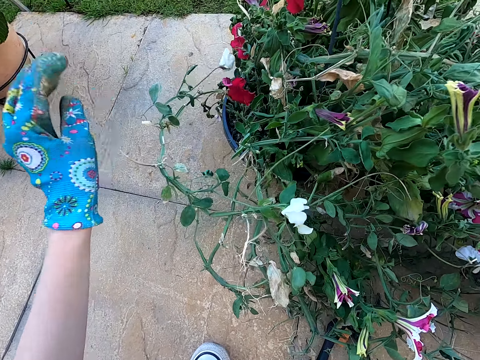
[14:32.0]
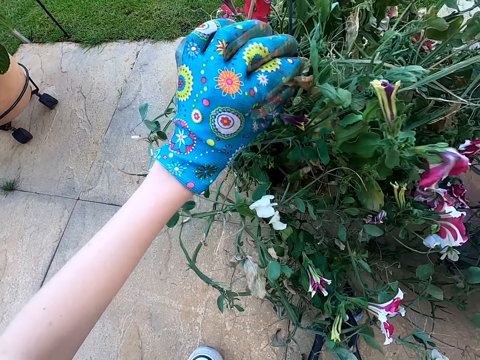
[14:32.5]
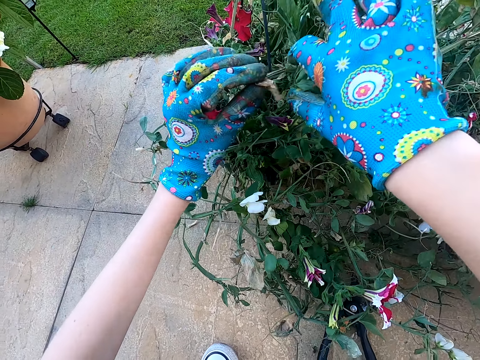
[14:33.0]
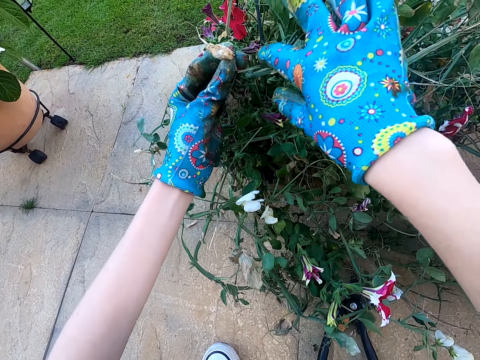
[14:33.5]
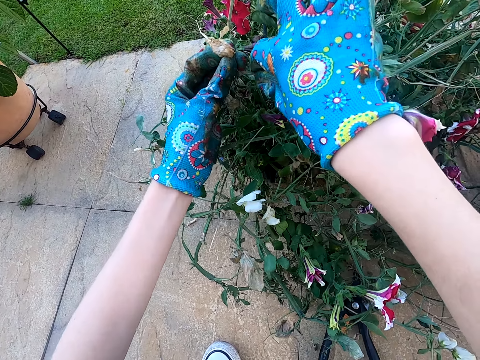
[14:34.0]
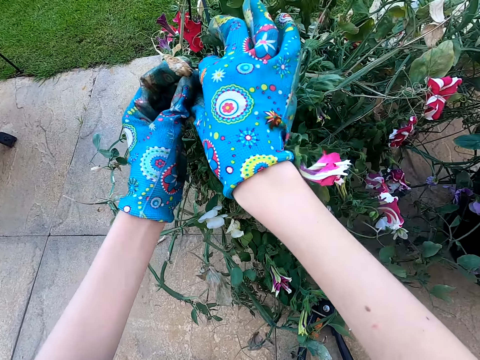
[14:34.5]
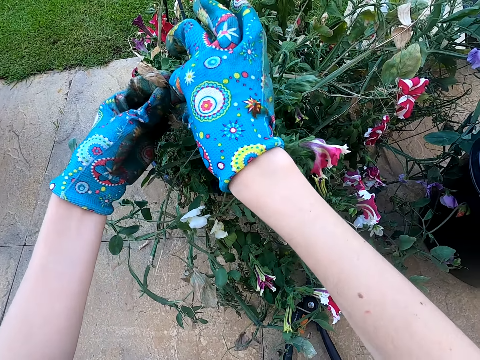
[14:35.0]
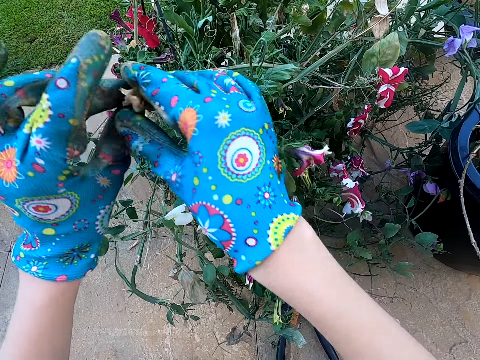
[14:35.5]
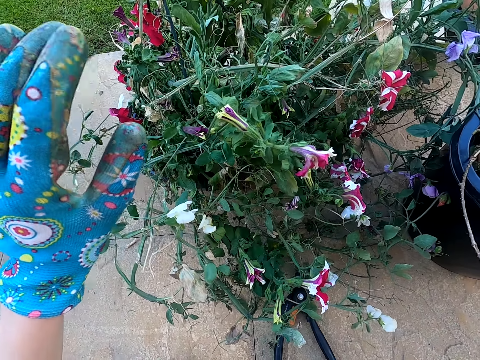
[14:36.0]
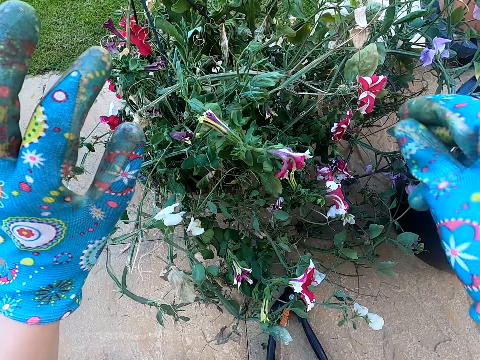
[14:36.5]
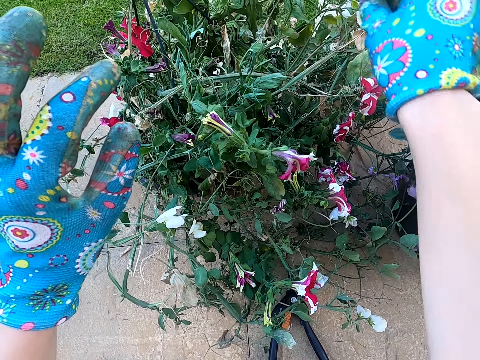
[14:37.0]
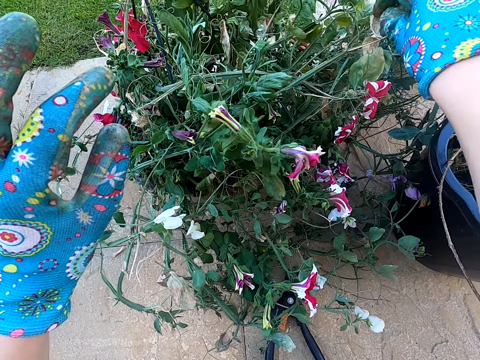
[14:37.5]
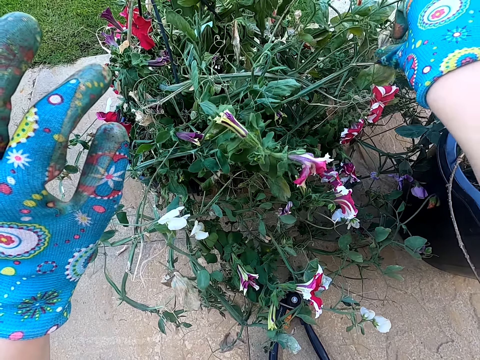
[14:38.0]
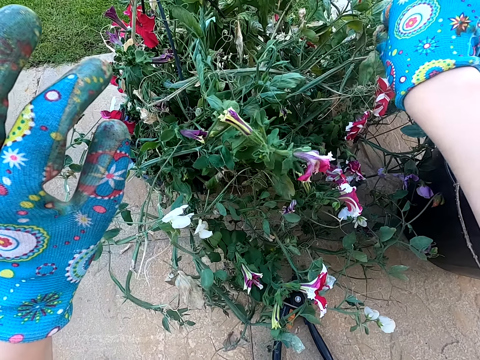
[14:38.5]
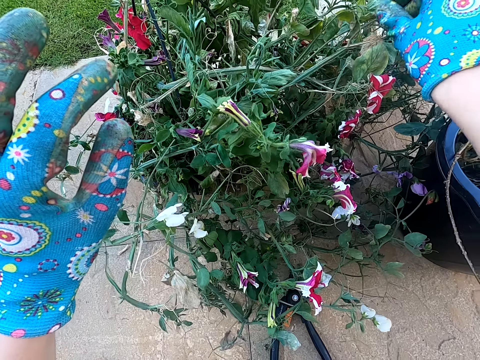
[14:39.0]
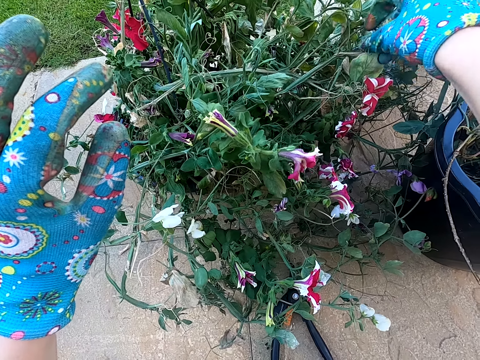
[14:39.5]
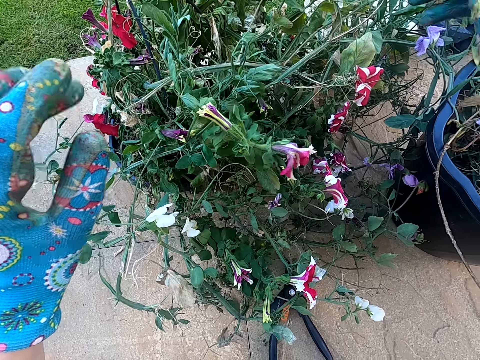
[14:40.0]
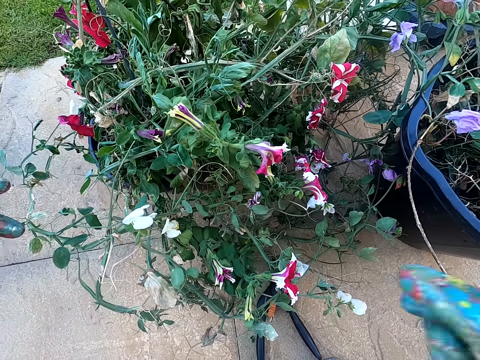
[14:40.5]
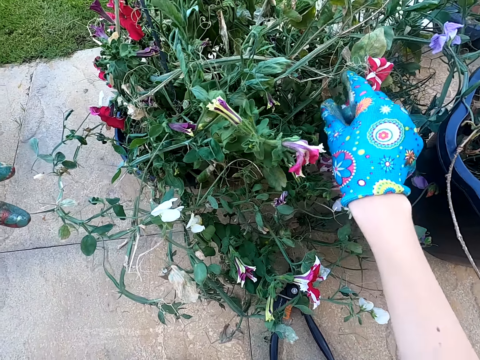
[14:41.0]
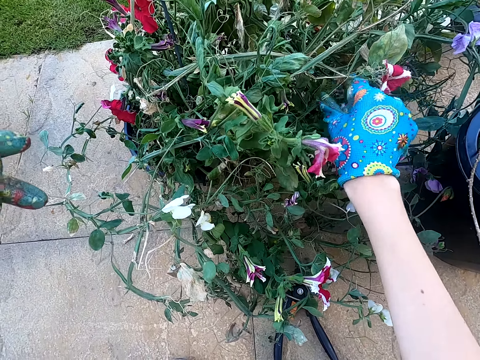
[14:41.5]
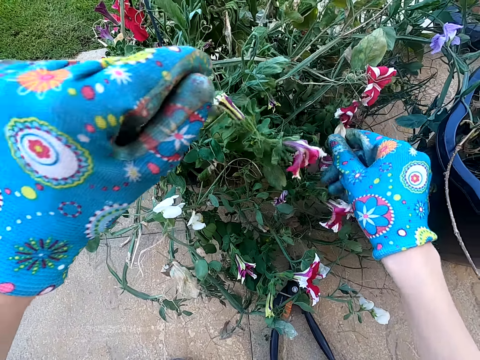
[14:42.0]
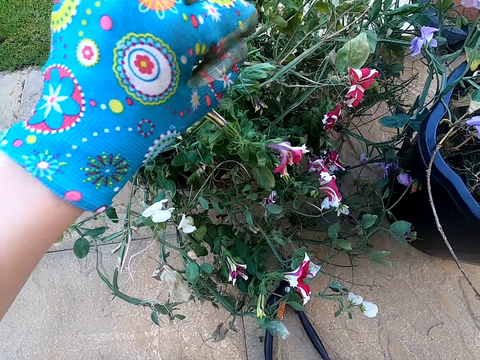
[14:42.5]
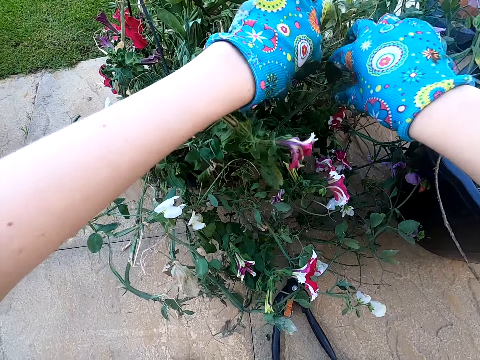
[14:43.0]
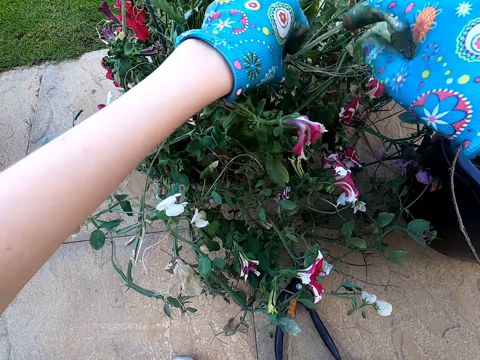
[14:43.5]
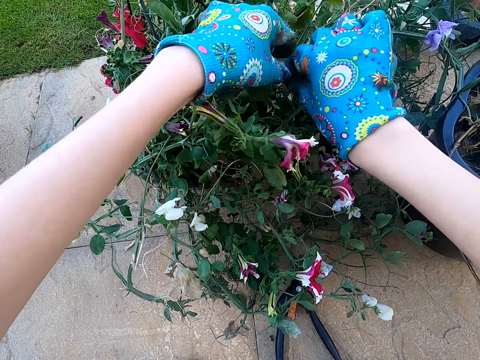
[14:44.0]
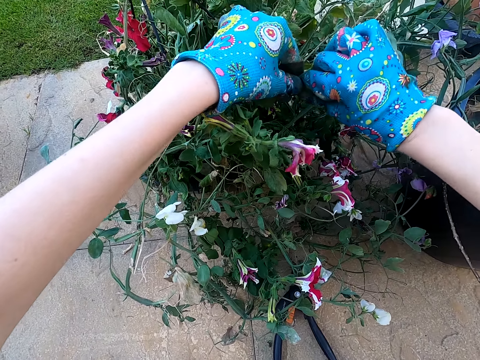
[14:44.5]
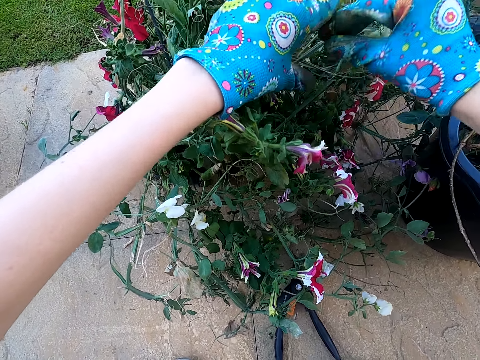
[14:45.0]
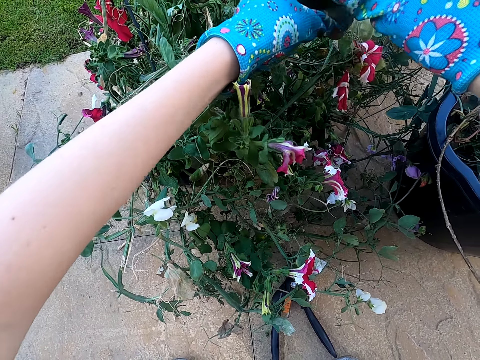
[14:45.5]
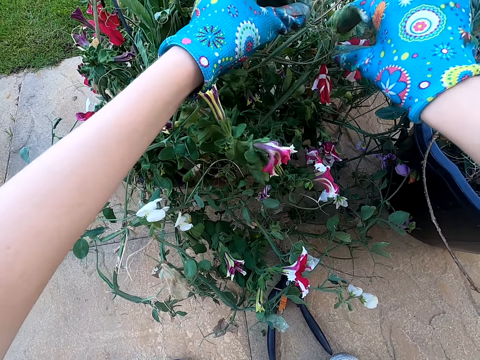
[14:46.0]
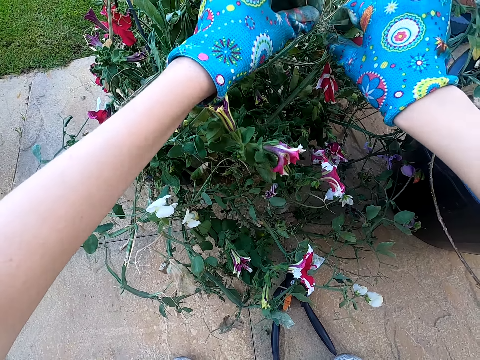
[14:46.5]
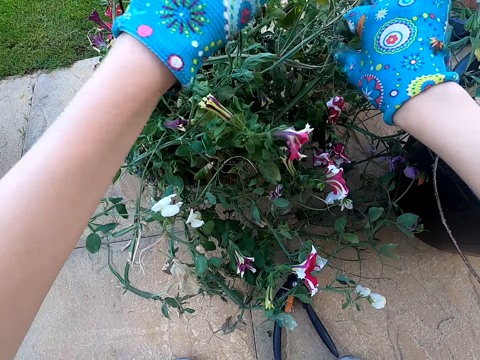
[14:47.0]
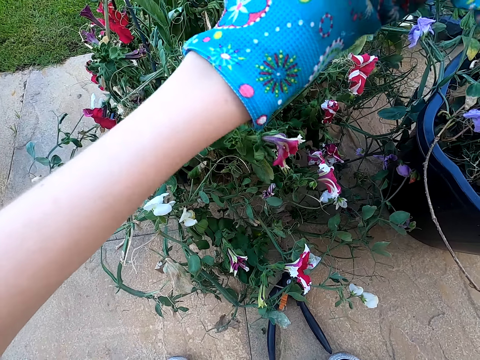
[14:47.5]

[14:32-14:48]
The camera wearer holds the house plant with her left hand. She cuts the dry house leaf with her right hand. She plucks a dry leaf from the plant. She touches the plant. She holds the house plant with her right hand. She cuts the dry house leaf with her right hand. She holds the house plant with her hands. She cuts the dry house leaf with her hands. She breaks a stick from the plant.

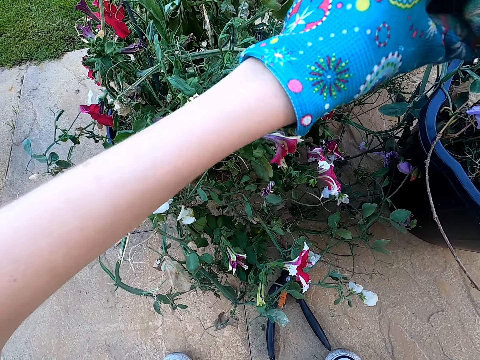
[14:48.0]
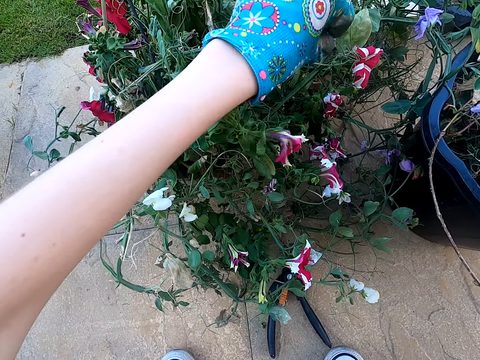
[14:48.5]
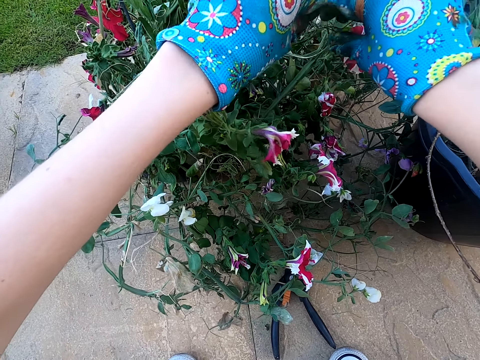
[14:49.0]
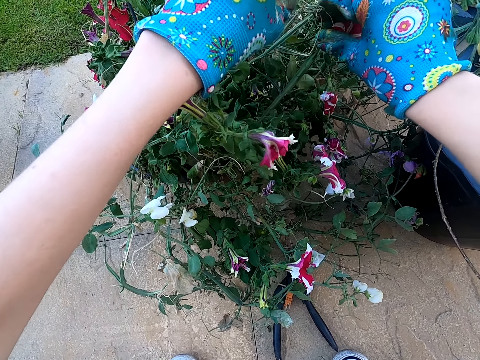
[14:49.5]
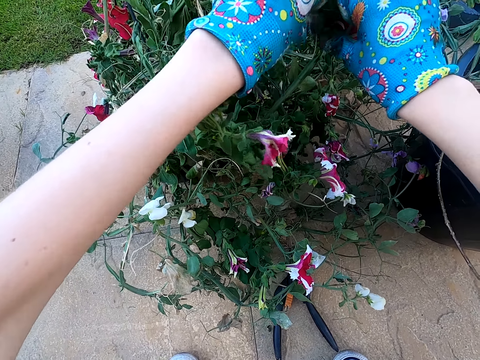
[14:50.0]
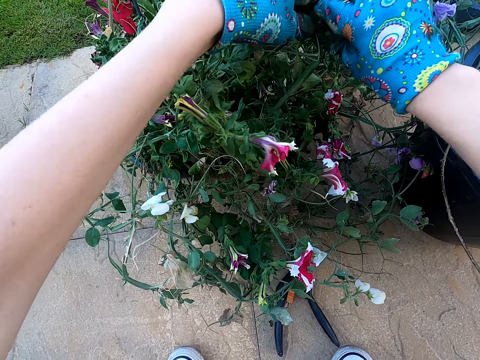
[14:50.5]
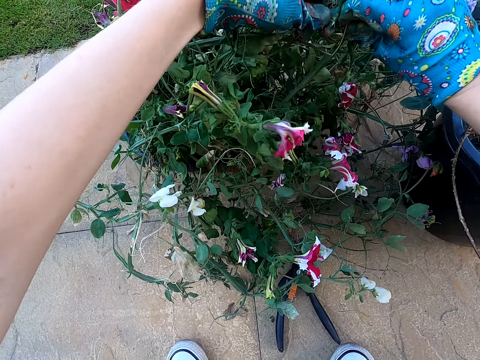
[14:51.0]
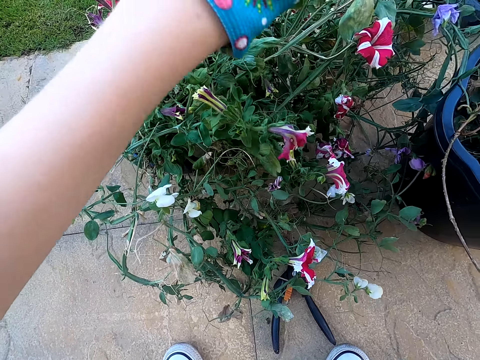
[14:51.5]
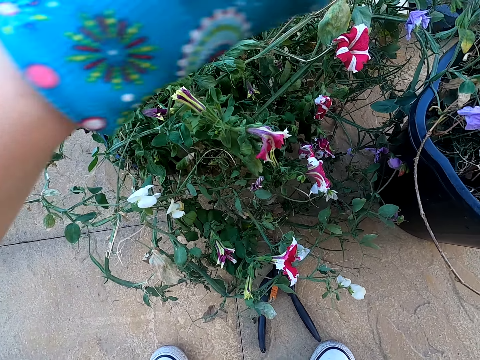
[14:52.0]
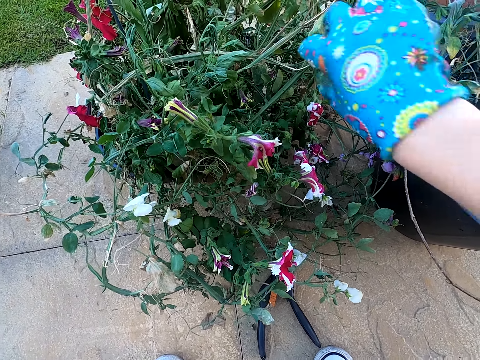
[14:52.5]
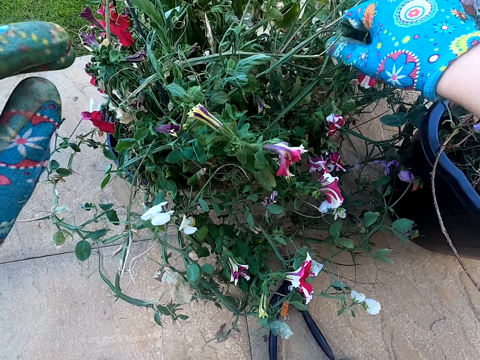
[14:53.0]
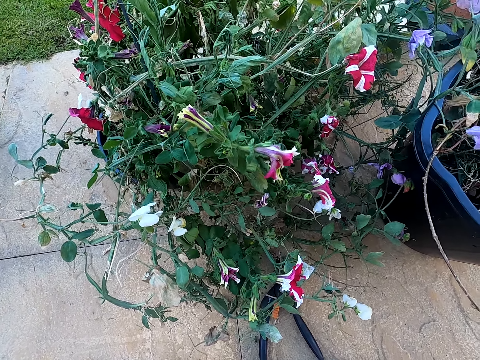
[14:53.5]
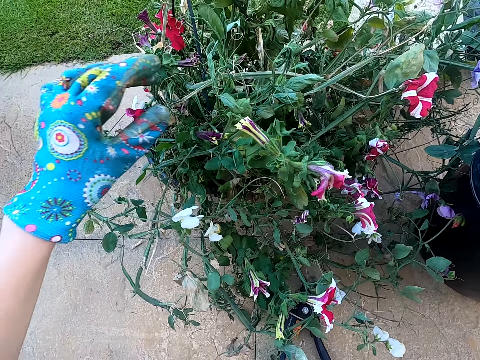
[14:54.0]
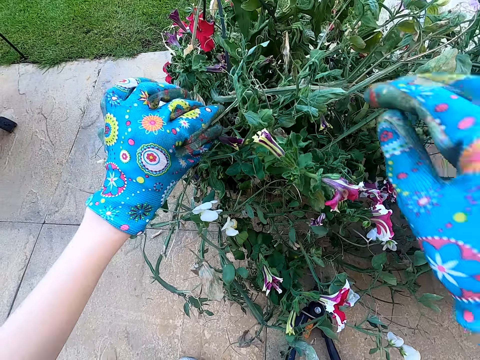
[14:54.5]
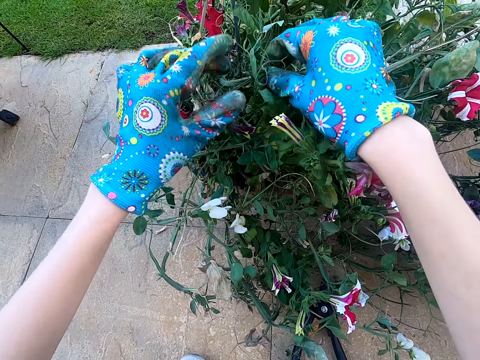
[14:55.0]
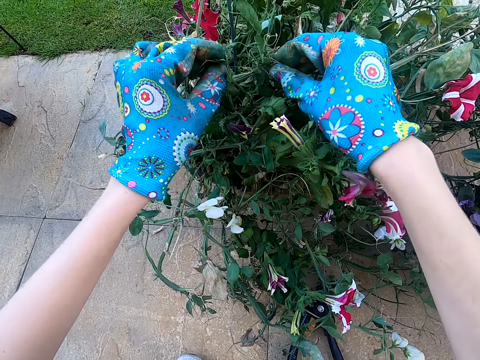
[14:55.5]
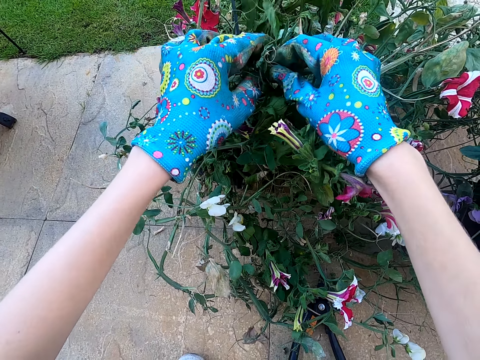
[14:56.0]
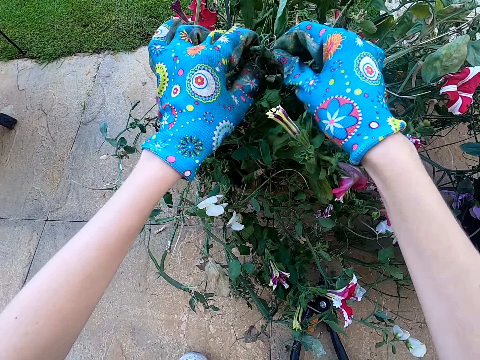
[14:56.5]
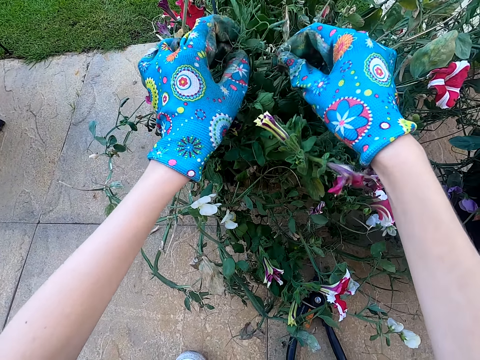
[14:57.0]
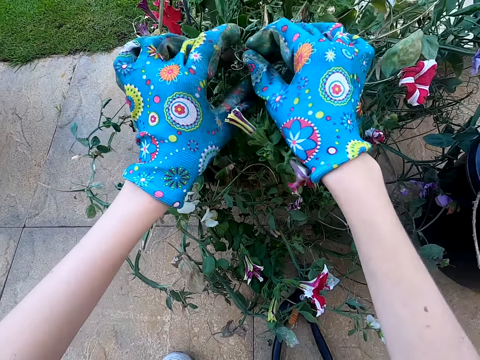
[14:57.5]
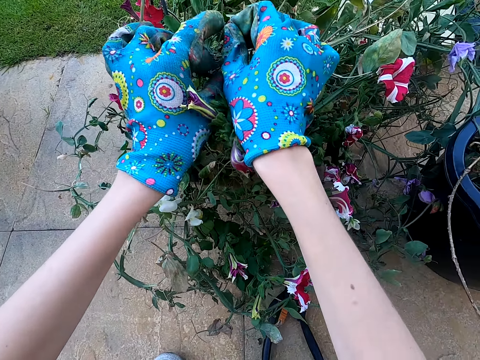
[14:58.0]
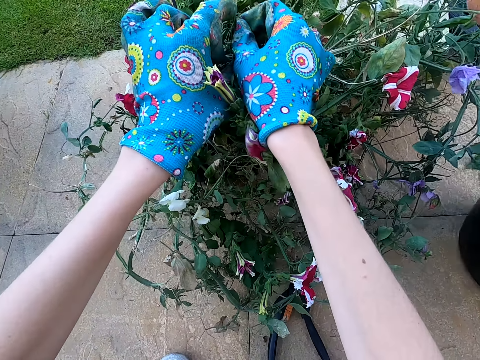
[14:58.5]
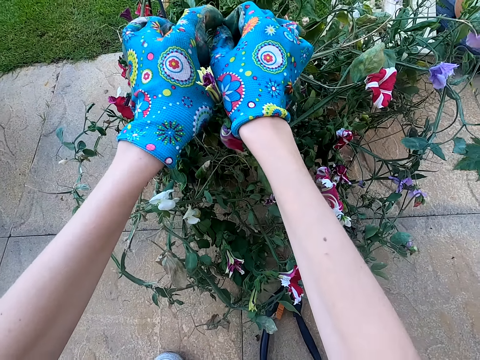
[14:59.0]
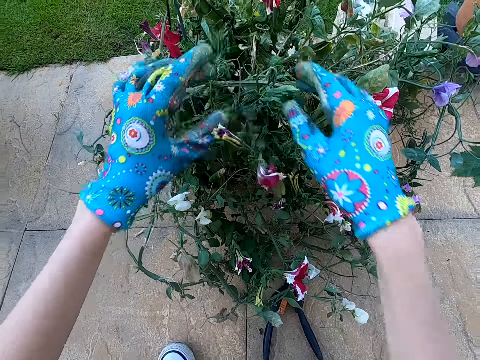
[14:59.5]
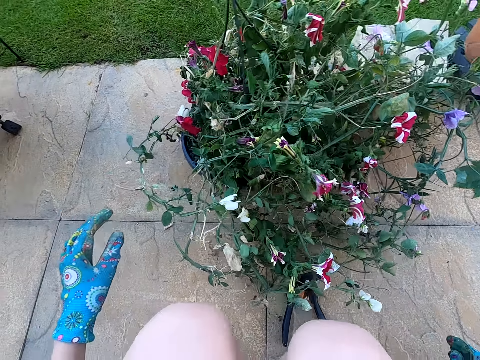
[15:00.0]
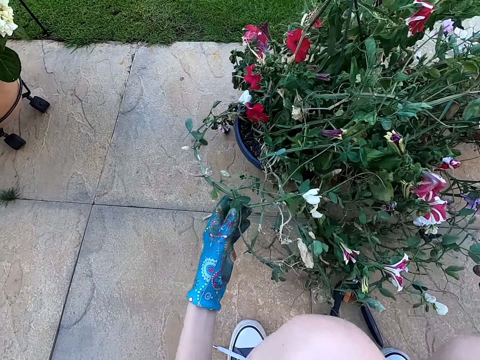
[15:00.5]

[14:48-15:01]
The camera wearer touches a plant. She kneels on the ground. She holds the house plant with her hands.
